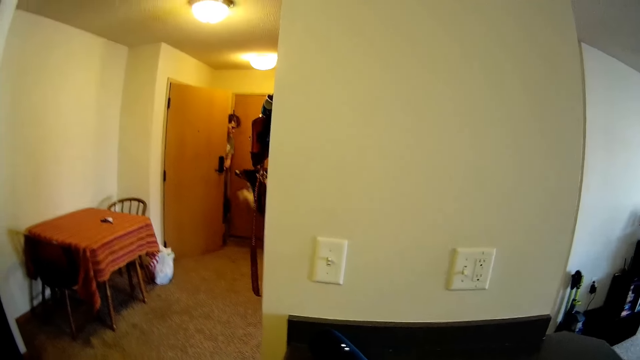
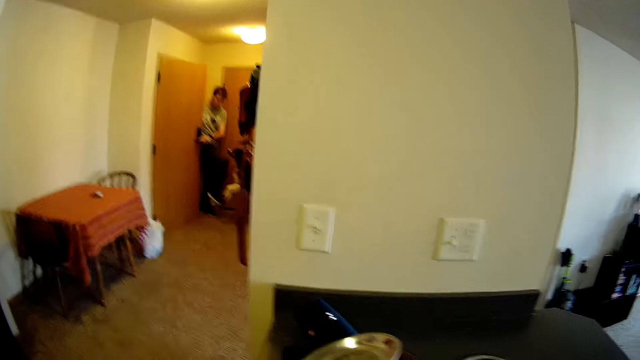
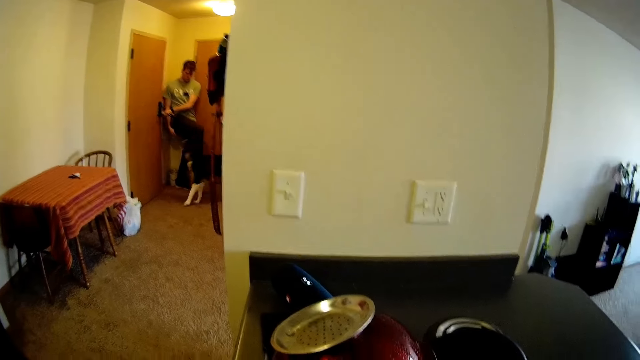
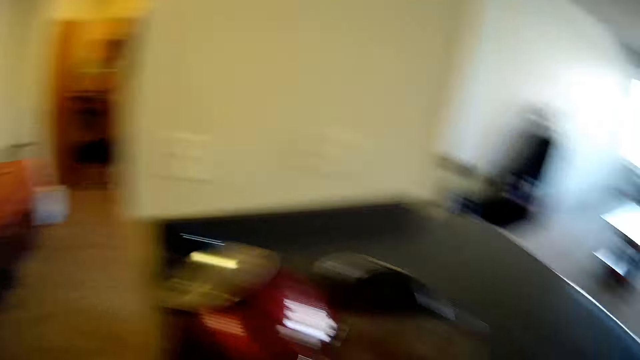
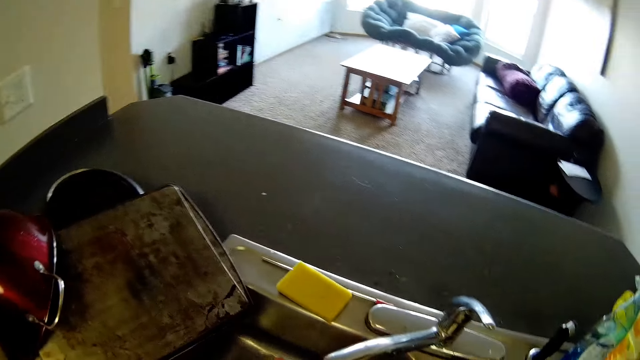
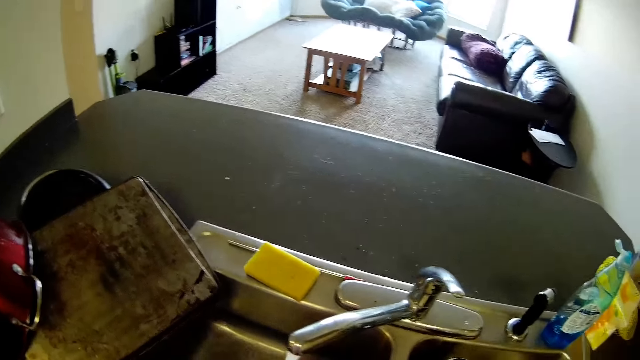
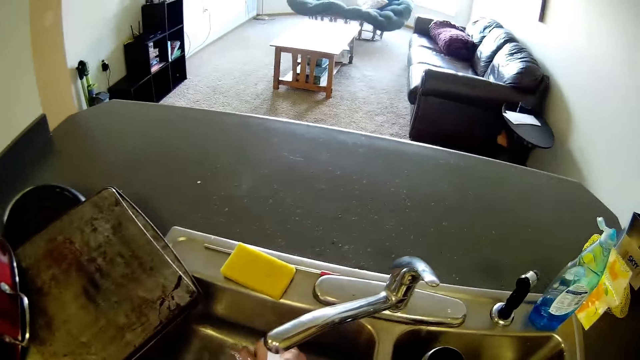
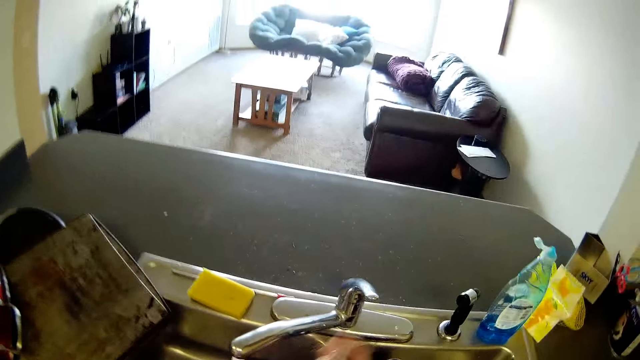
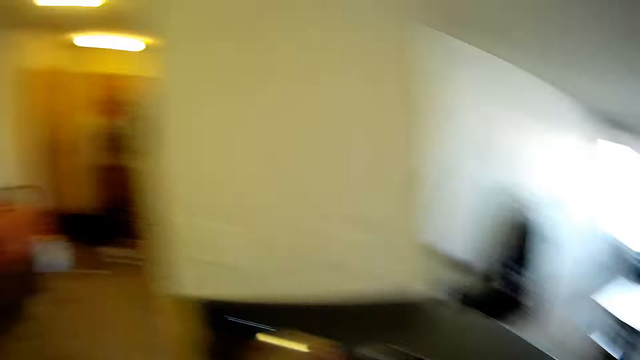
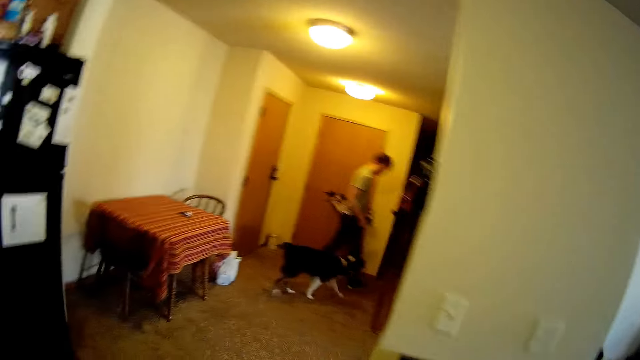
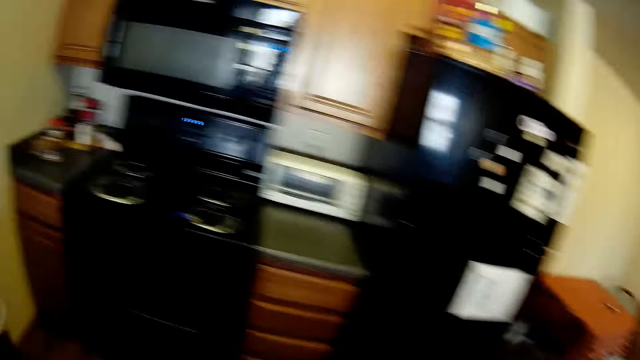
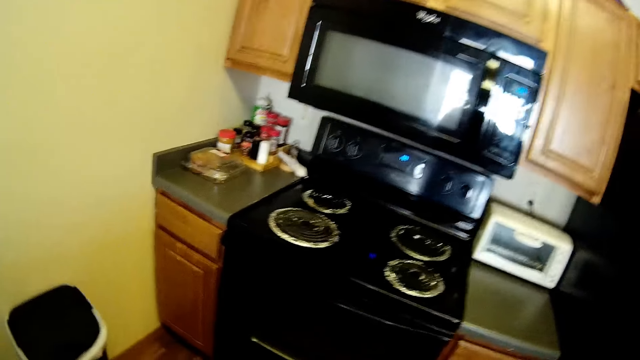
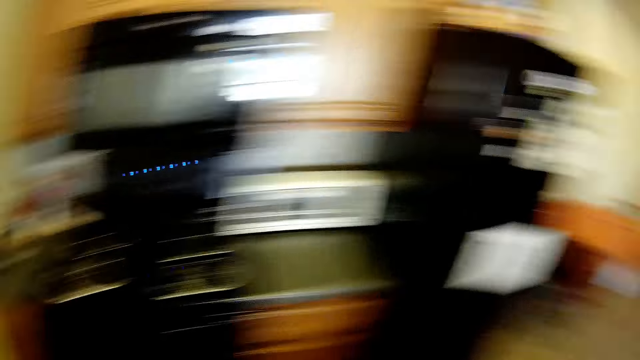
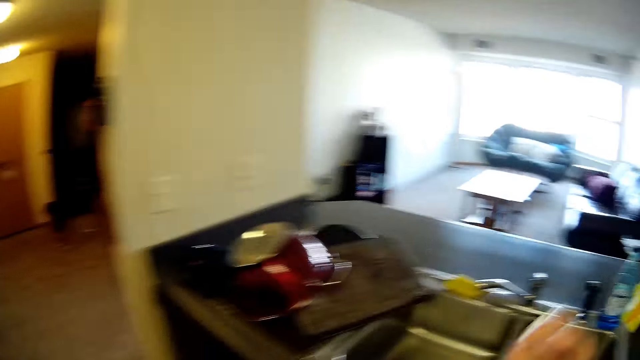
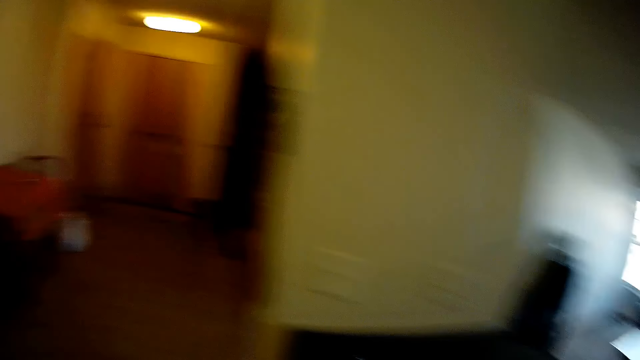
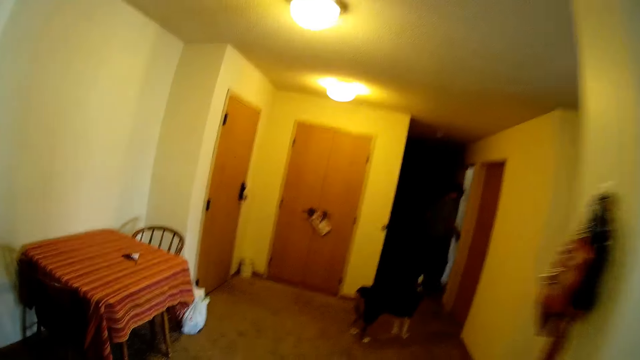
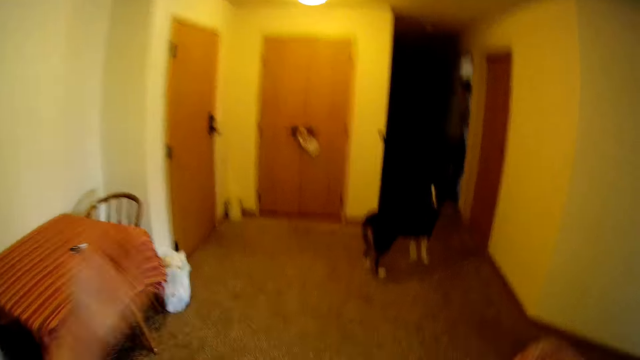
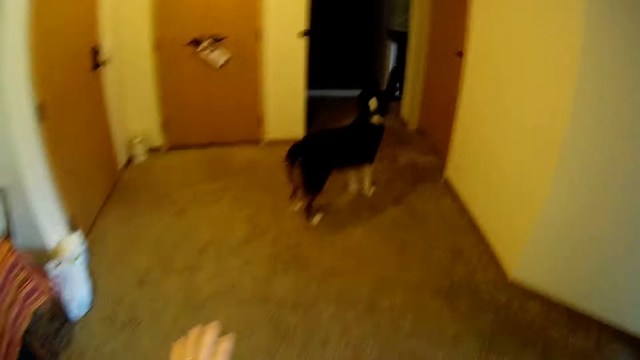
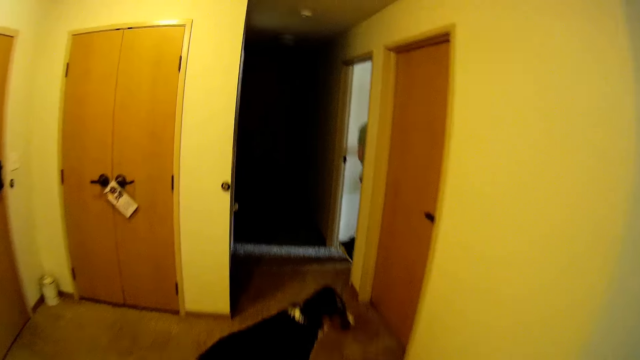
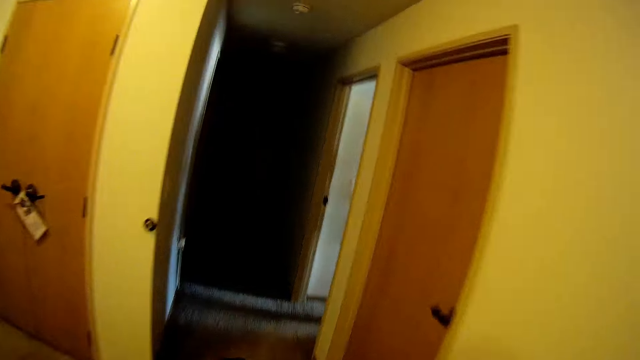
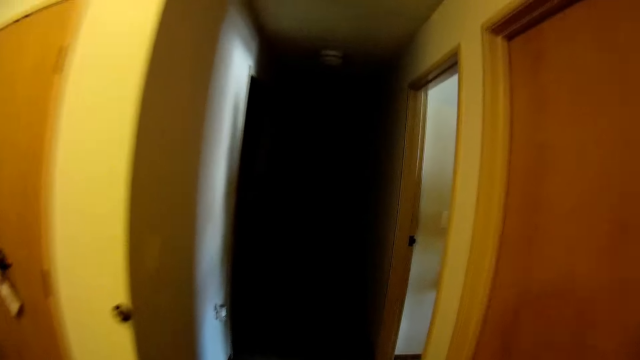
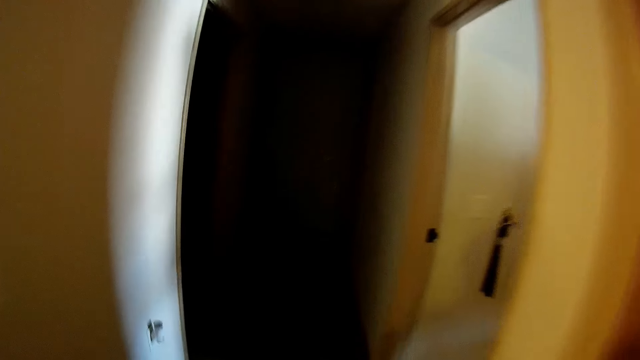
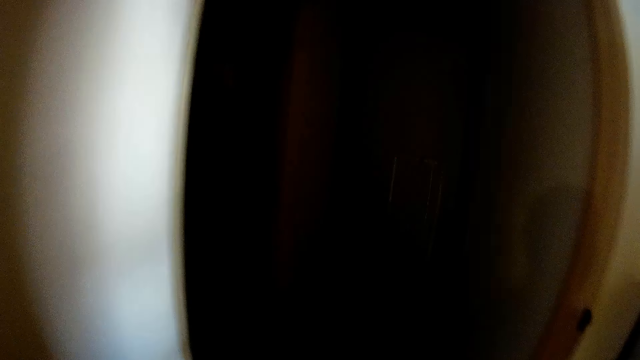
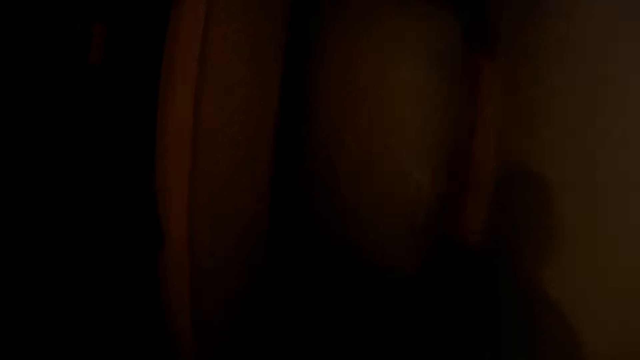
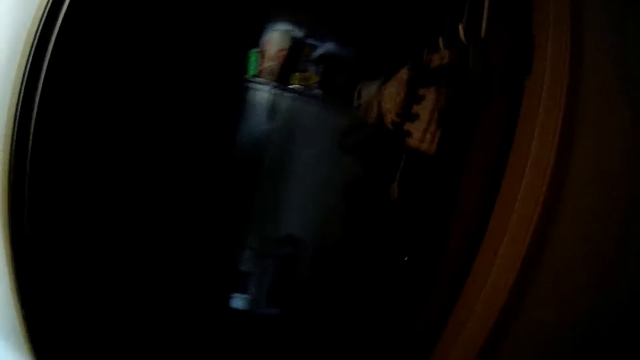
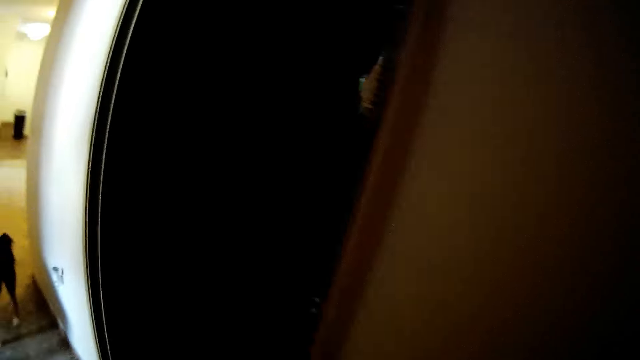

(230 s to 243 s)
A man plays with a dog. The man walks out of the room. Another man enters the room. The camera wearer washes hands. He closes the tap. He turns around. The other man walks towards the room. The other man walks towards another room. The other man walks into a room. The camera wearer turns around. He walks towards the room. He walks around. He swings his hands. He walks into the room.

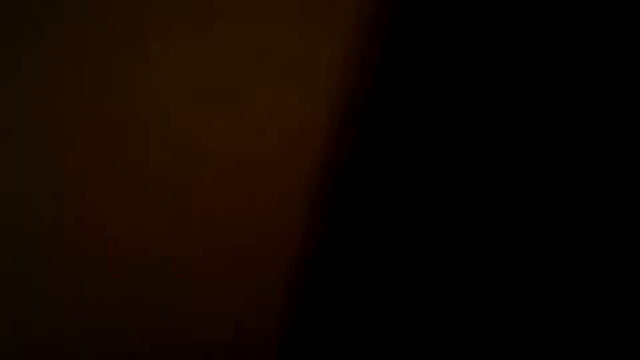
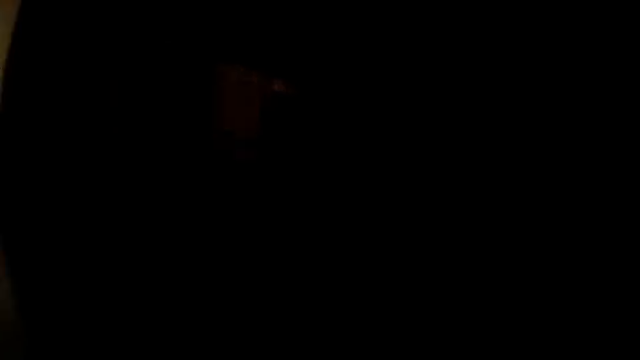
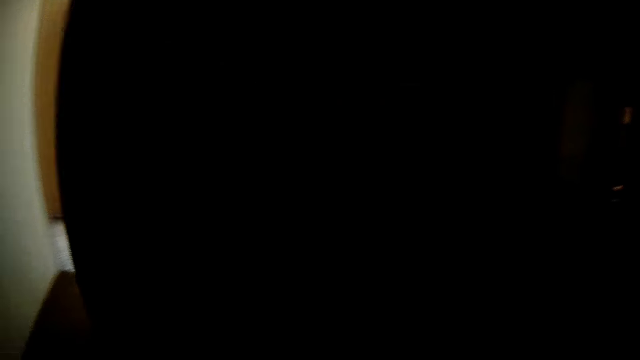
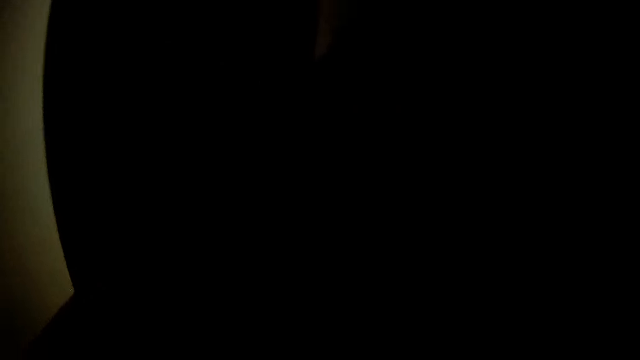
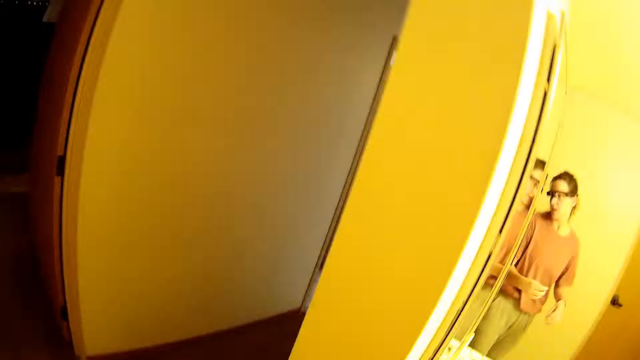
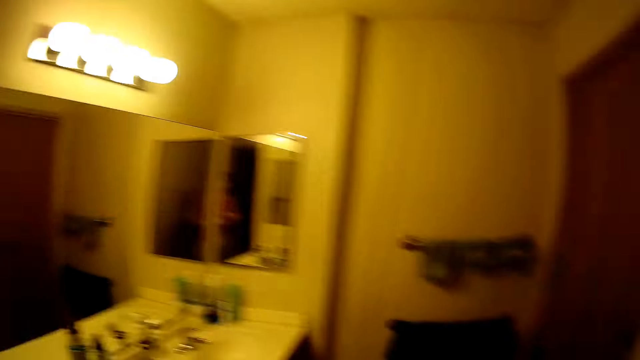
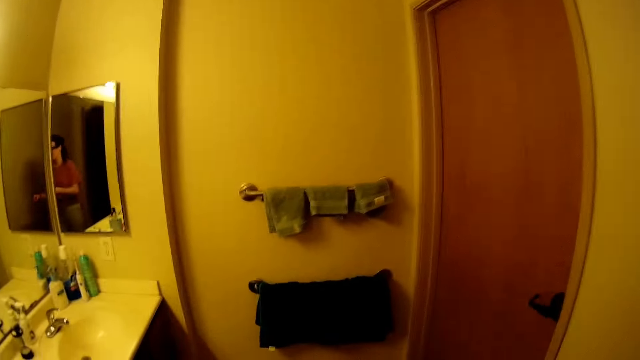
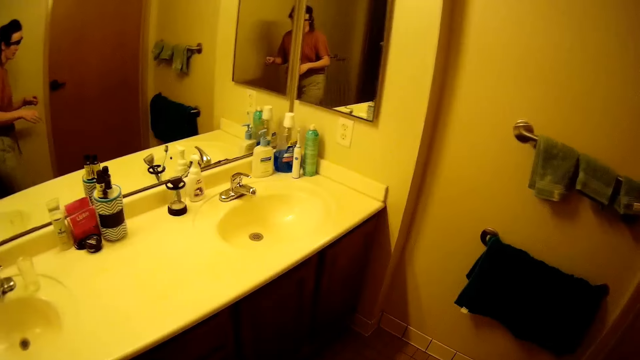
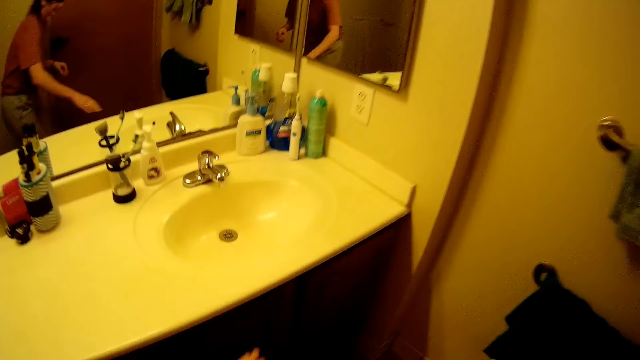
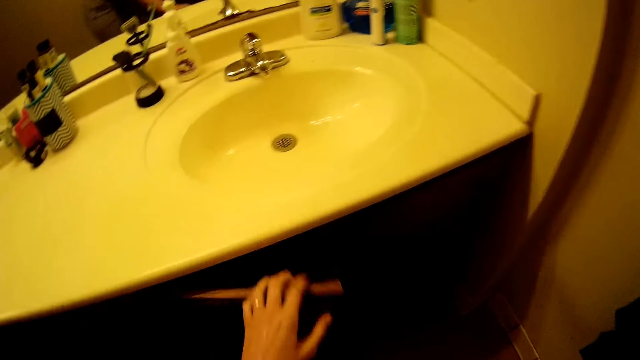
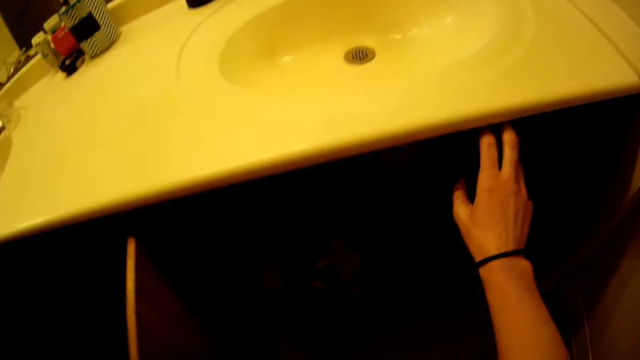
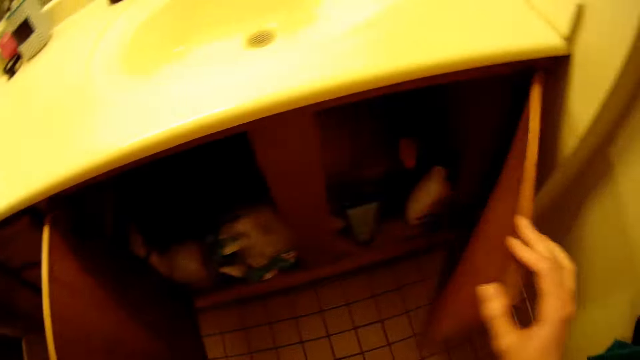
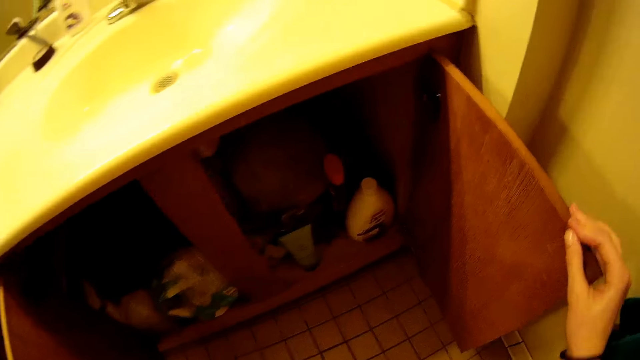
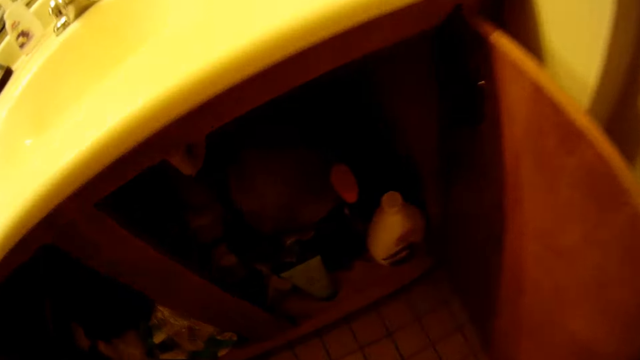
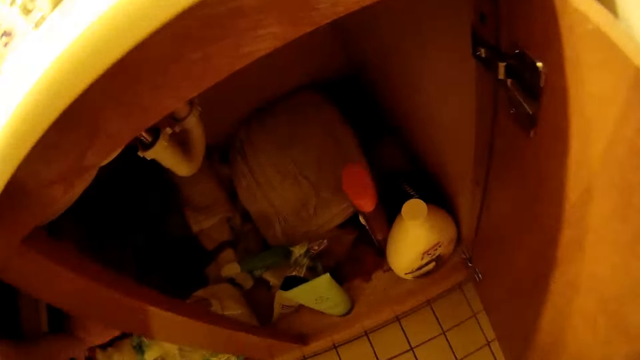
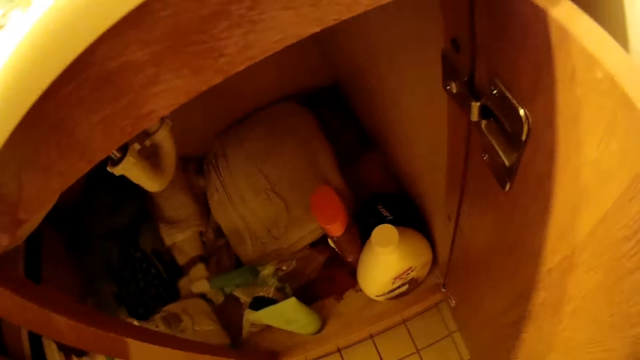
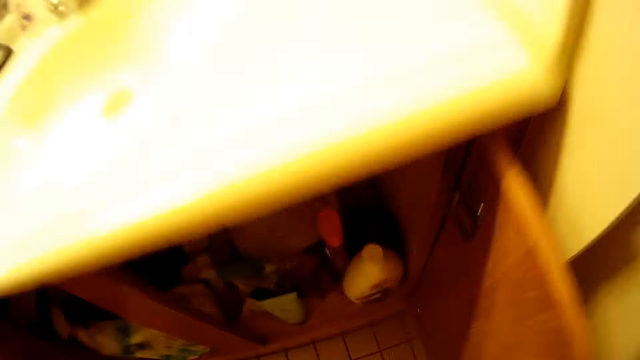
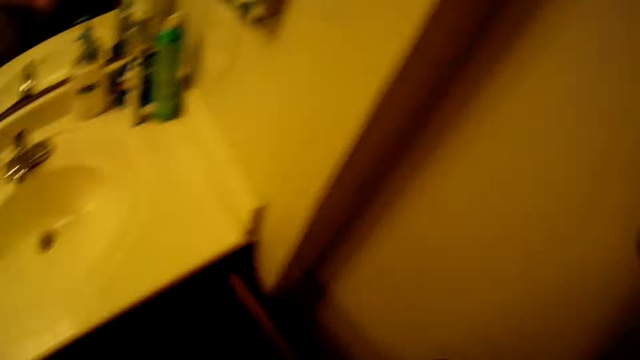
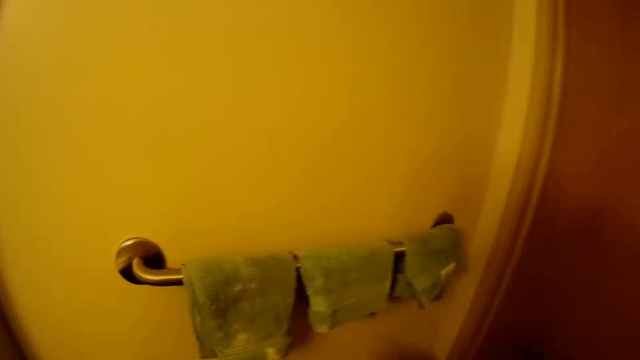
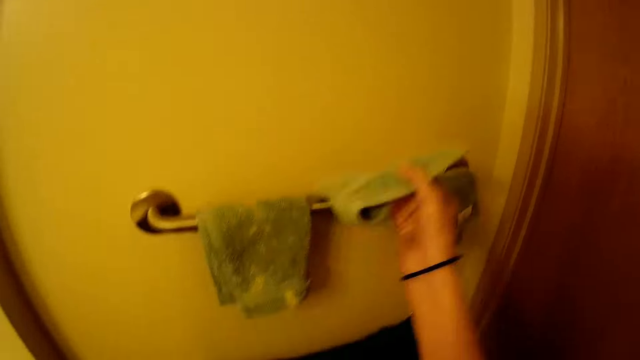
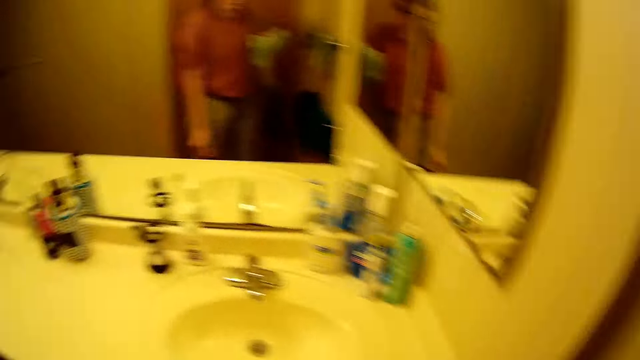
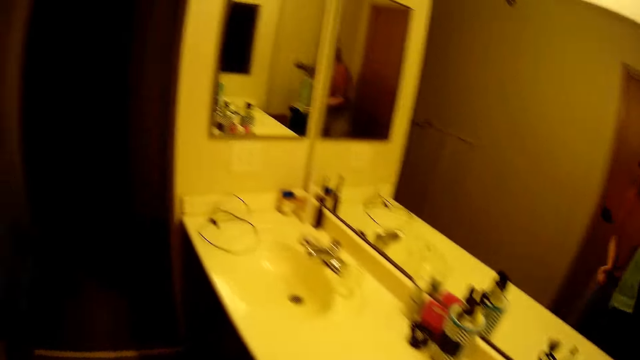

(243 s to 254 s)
The camera wearer puts on a light. He looks around. He opens a cabinet under a wash hand basin. He picks up an object with his left hand. He picks up a hand towel from a wall hanger. He turns around.
